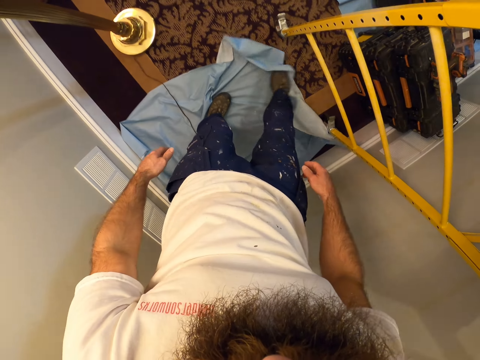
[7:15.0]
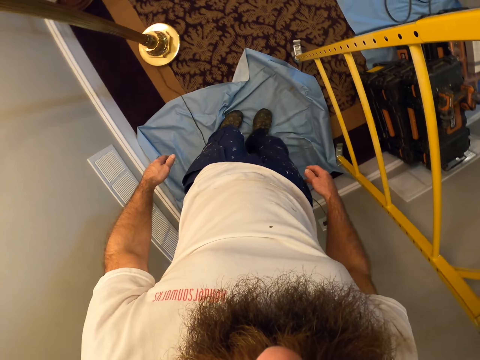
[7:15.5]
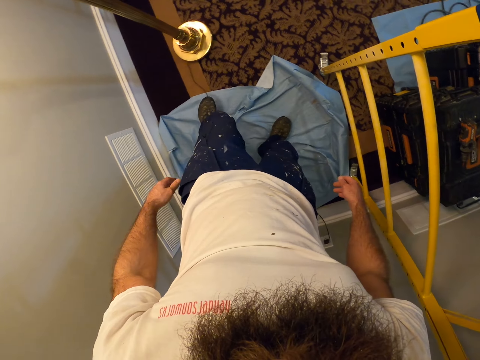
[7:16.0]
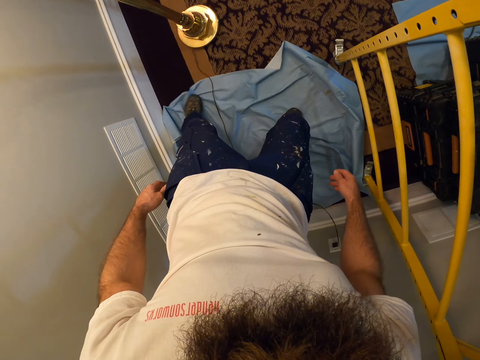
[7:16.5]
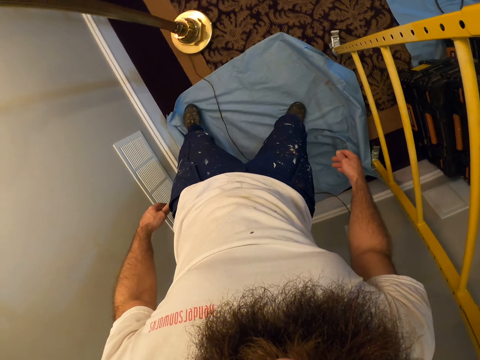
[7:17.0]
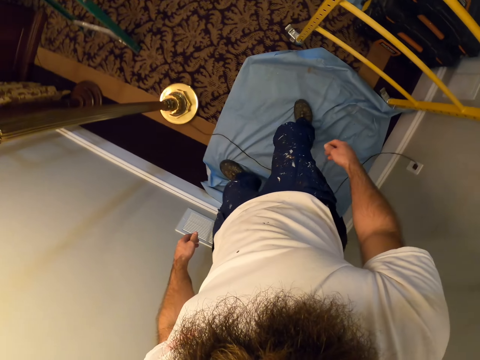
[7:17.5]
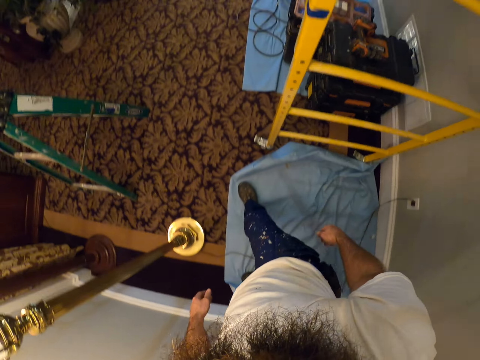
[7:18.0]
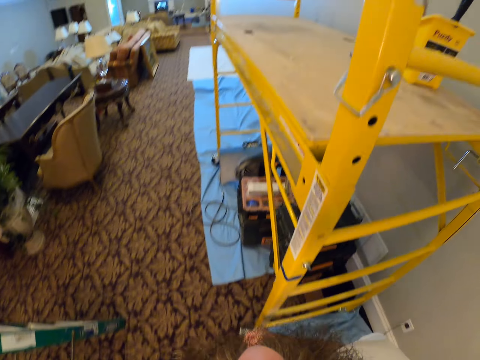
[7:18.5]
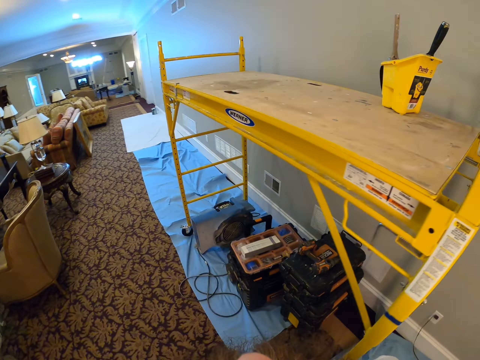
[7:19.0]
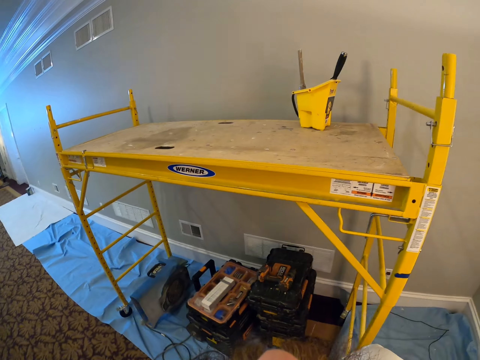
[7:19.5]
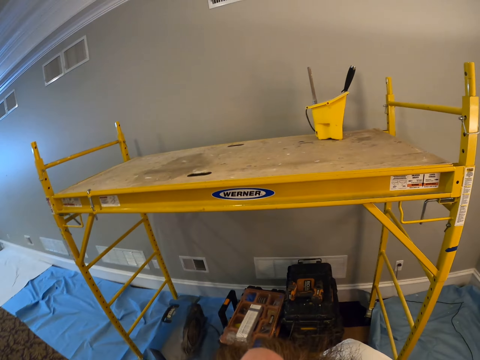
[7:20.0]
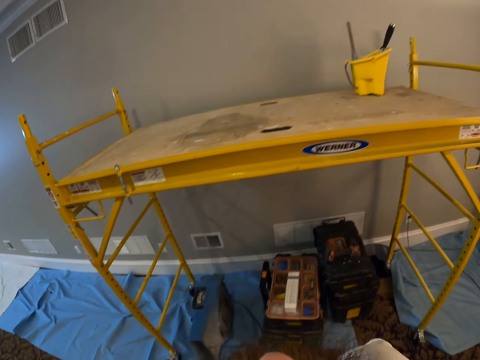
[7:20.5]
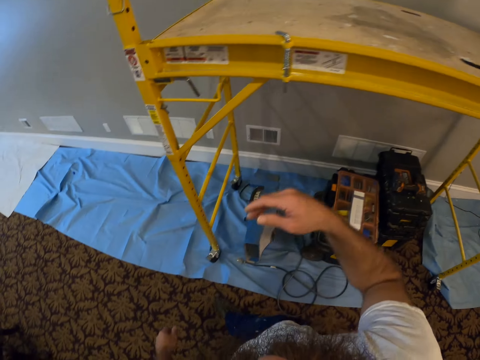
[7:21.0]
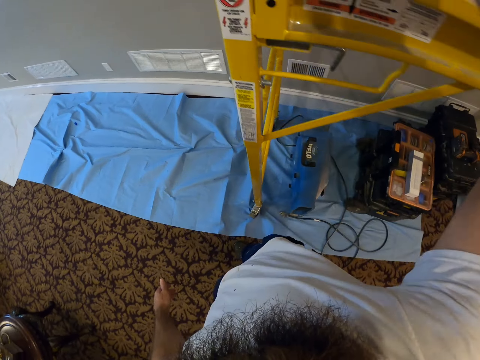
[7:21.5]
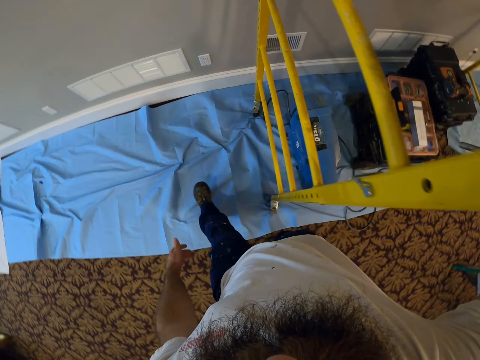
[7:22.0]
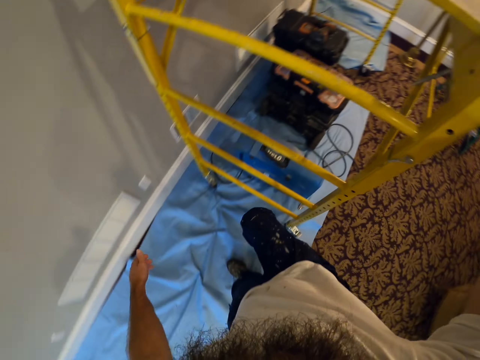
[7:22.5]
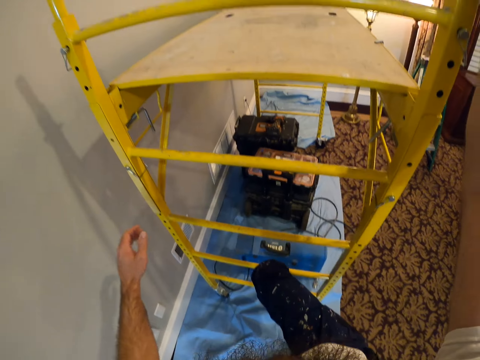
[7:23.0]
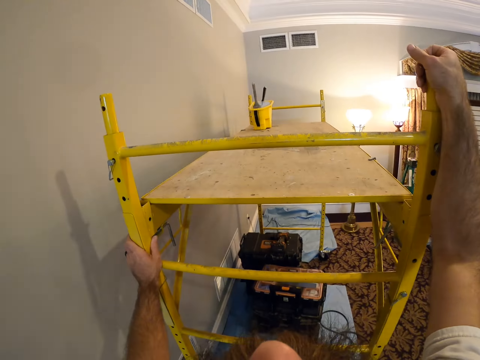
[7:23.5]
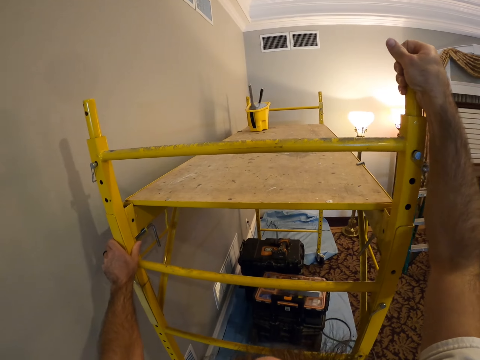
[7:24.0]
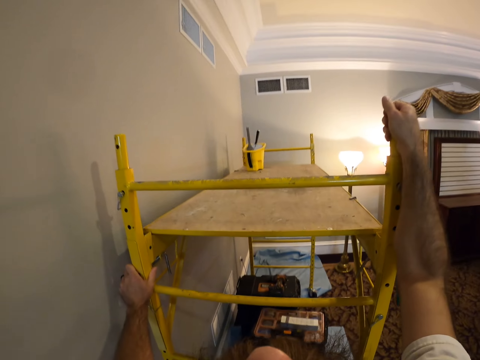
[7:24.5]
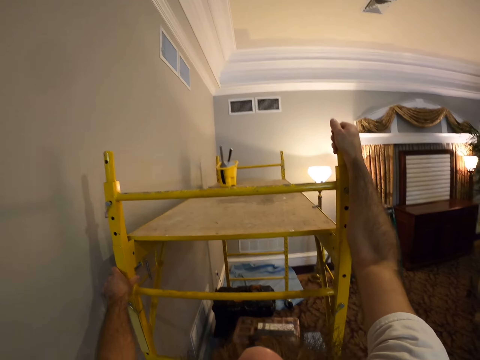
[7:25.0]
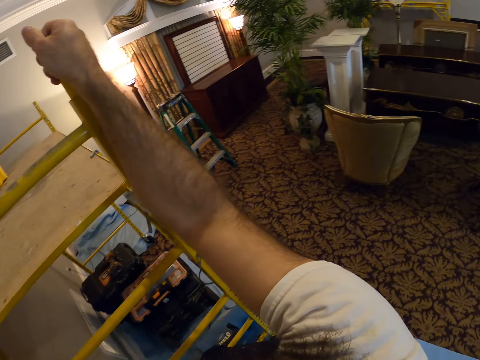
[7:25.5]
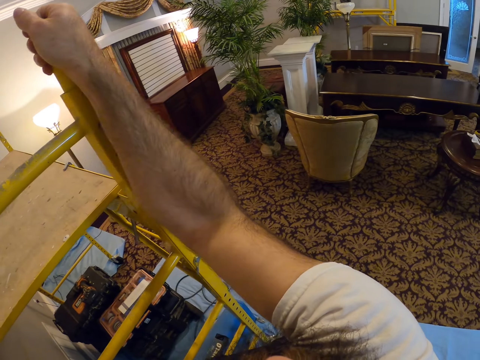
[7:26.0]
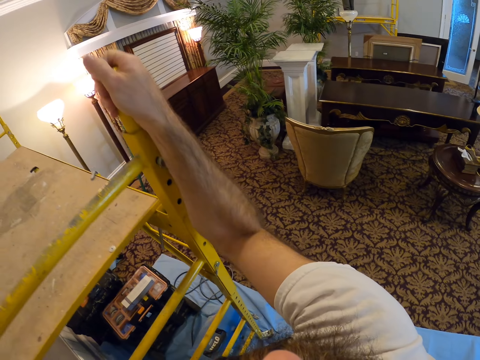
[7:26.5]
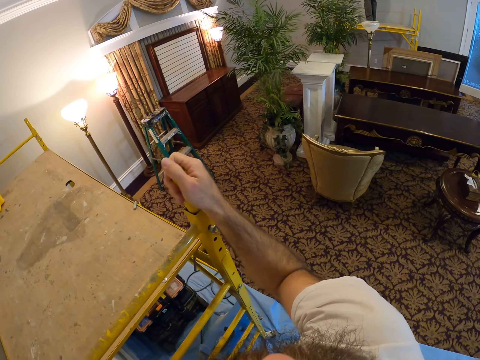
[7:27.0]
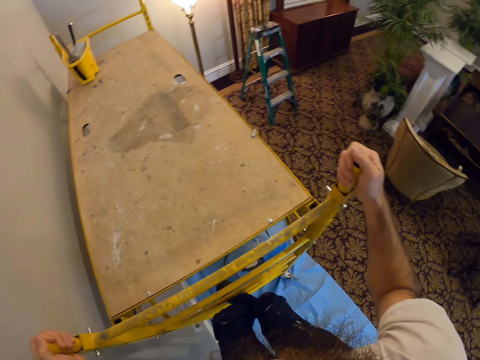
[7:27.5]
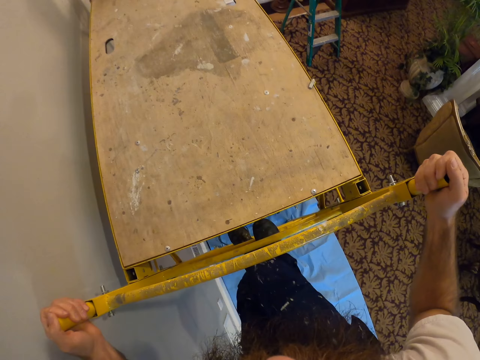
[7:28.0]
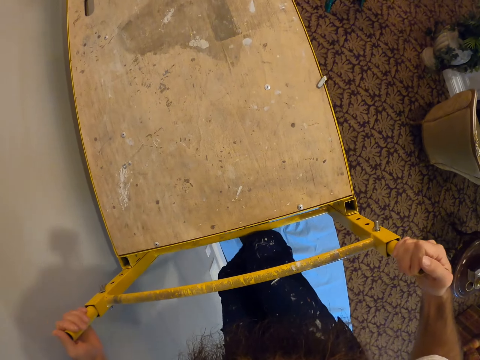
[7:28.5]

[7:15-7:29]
The camera wearer adjusts the rosin paper on the floor with his right leg. He adjusts the rosin paper on the floor with his left leg. He places his right hand on the scaffold. He climbs the scaffold on the floor with both hands.

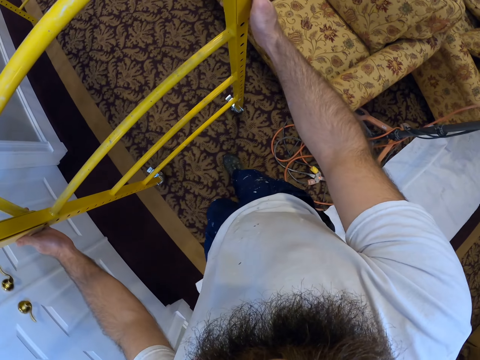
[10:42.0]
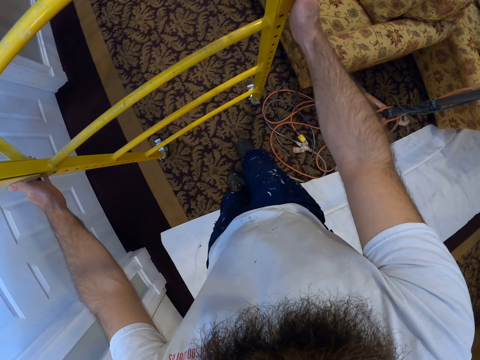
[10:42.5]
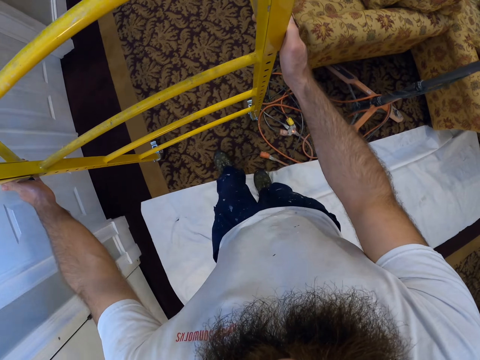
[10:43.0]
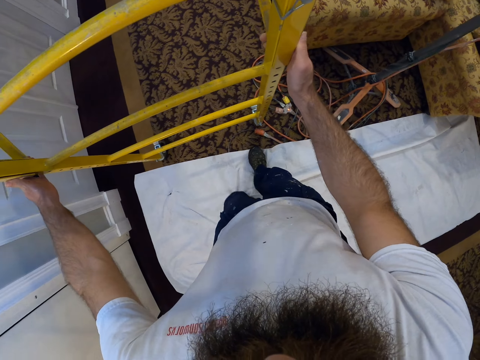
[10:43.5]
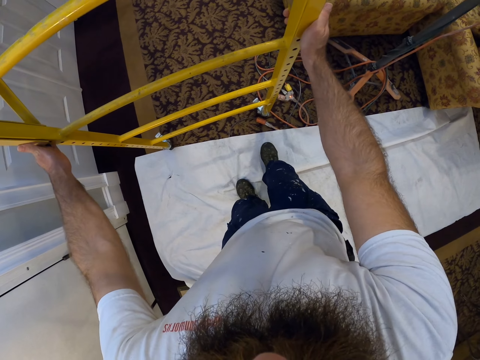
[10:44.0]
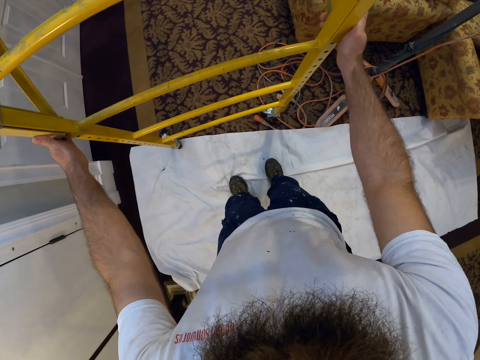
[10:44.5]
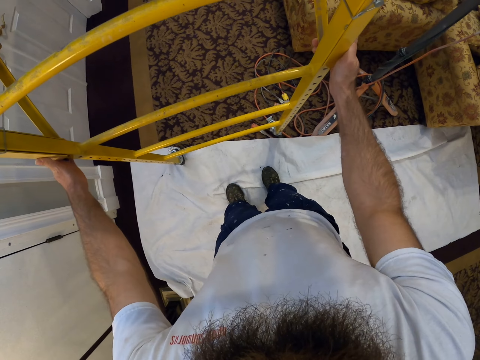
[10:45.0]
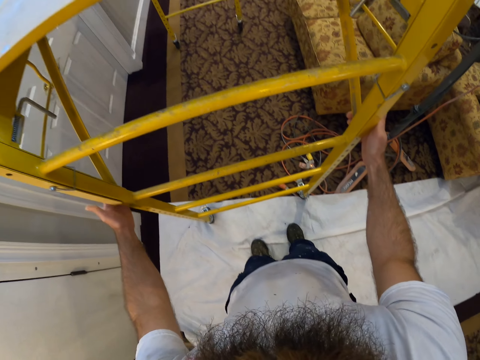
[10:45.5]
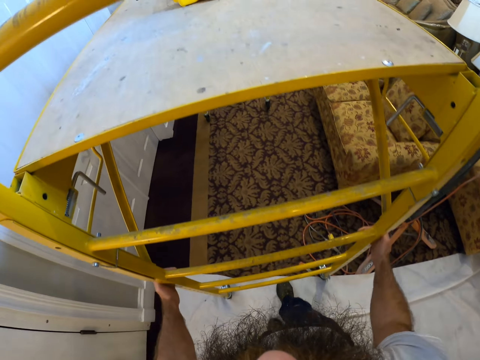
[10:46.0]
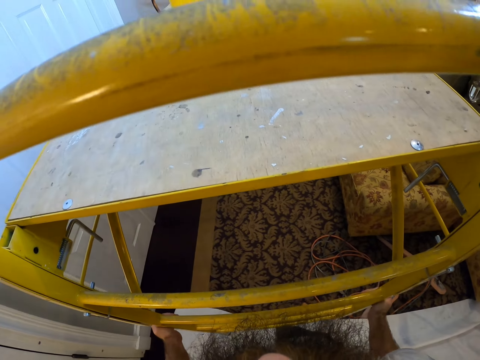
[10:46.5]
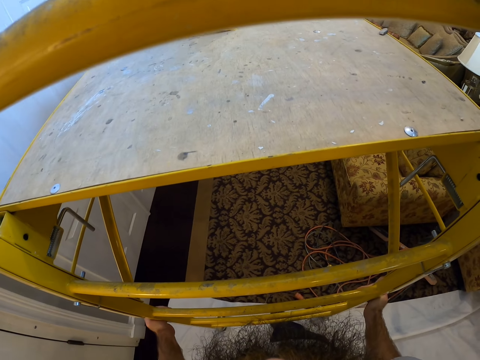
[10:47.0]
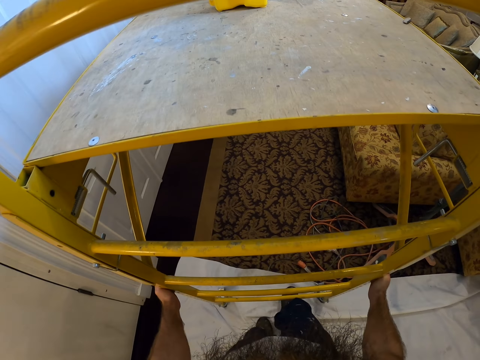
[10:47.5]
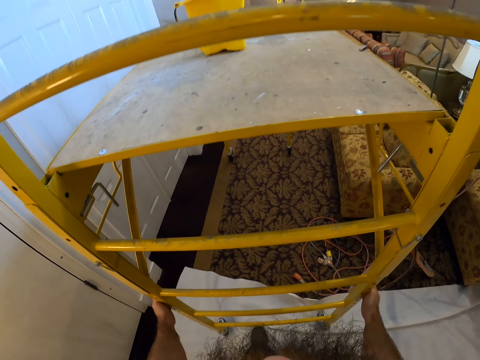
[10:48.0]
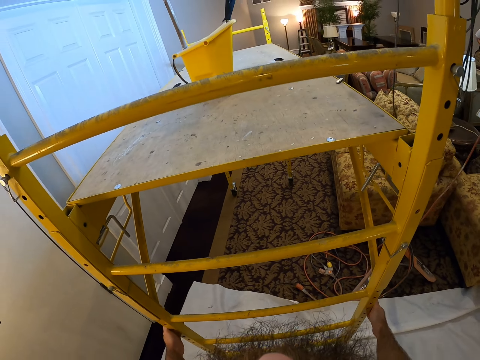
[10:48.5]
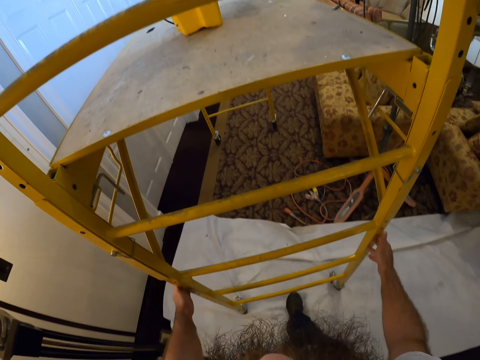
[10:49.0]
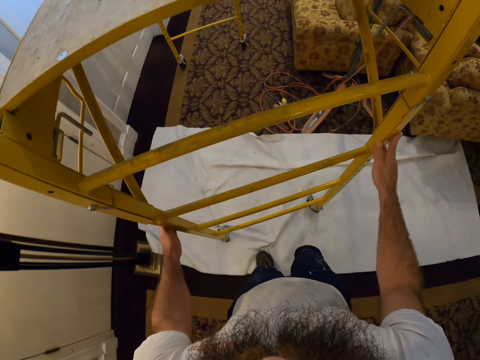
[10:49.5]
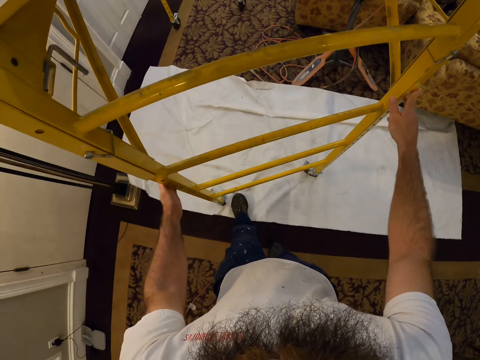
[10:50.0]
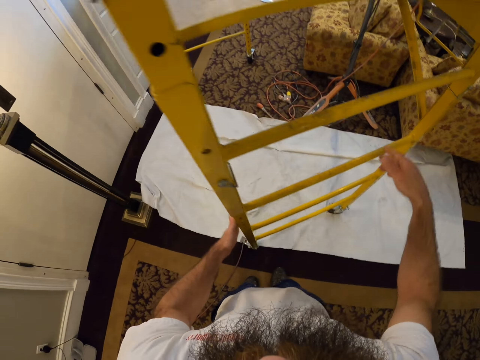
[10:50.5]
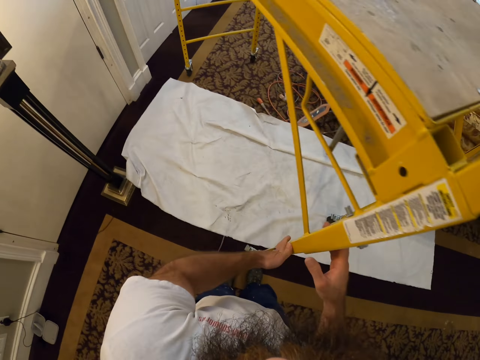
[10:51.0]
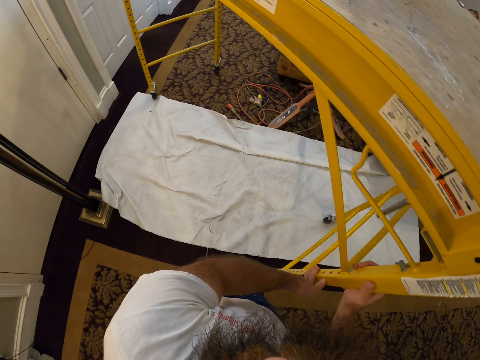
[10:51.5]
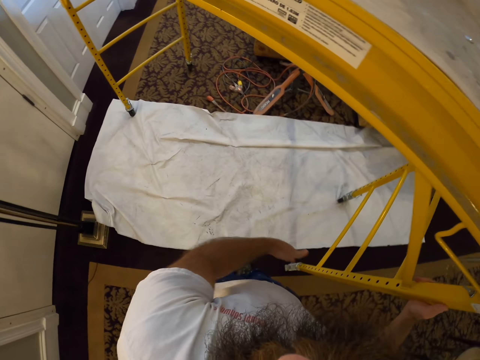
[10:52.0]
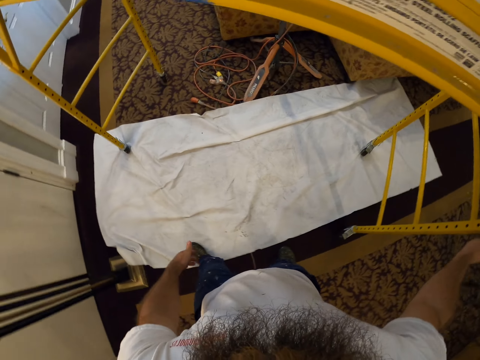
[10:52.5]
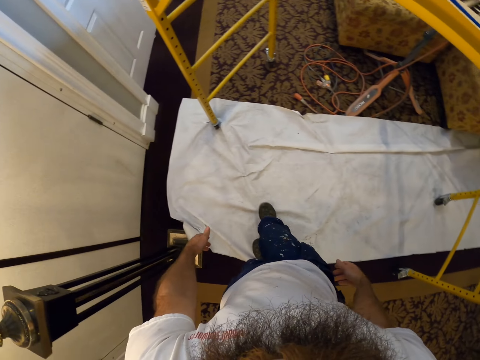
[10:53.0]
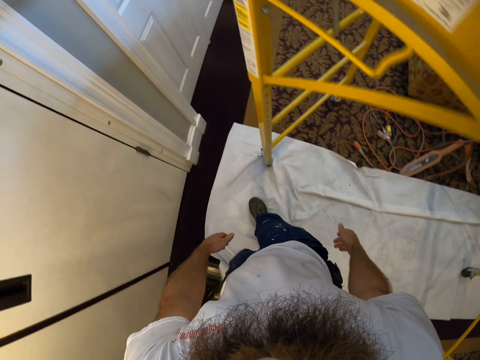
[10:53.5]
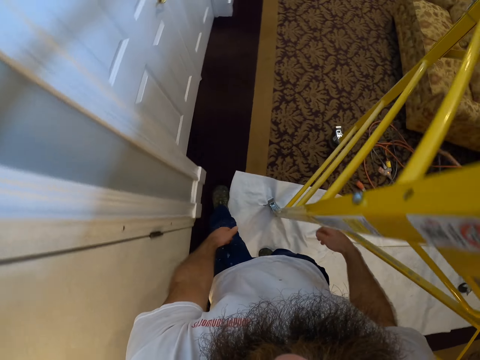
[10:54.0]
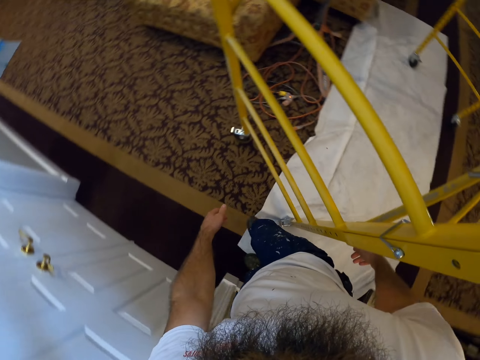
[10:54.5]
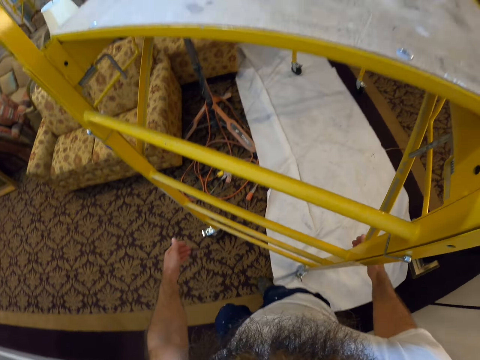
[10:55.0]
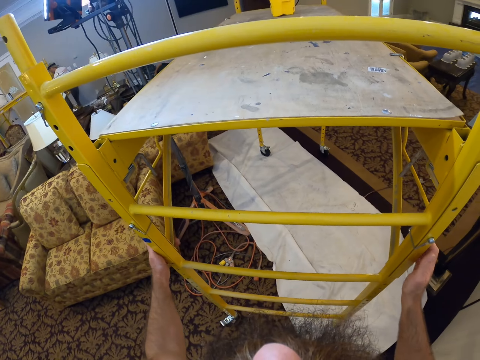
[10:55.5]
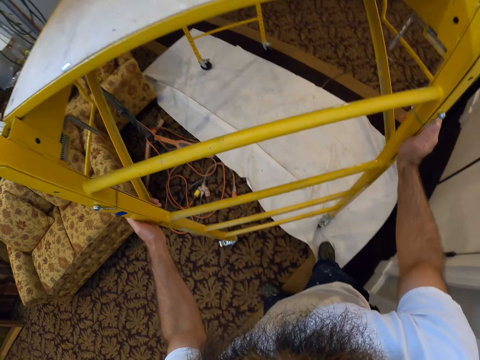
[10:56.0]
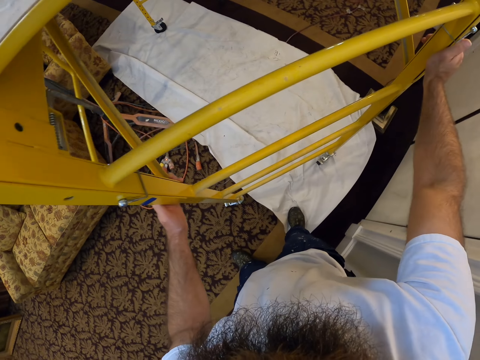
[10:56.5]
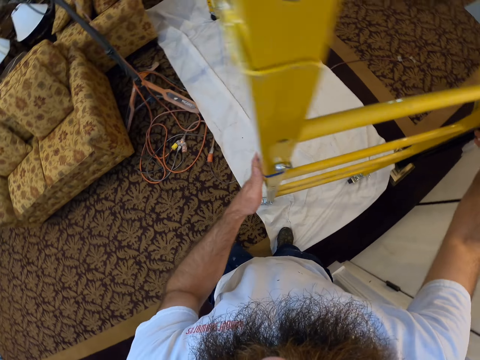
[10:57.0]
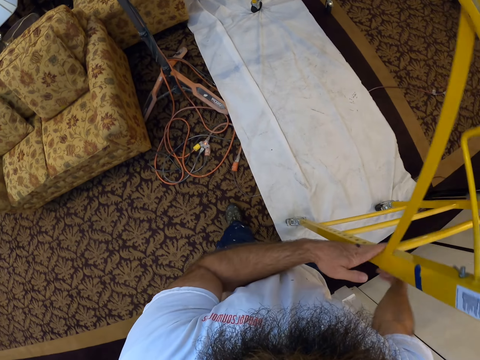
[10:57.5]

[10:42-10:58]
The camera wearer adjusts the scaffold tower on the canvas on the floor with both hands. He walks around the room. He moves the ladder.
